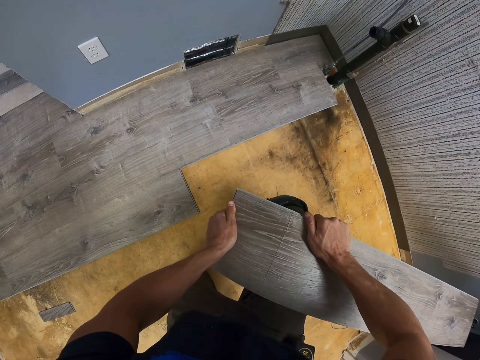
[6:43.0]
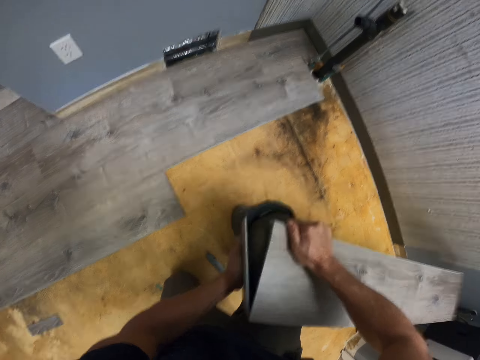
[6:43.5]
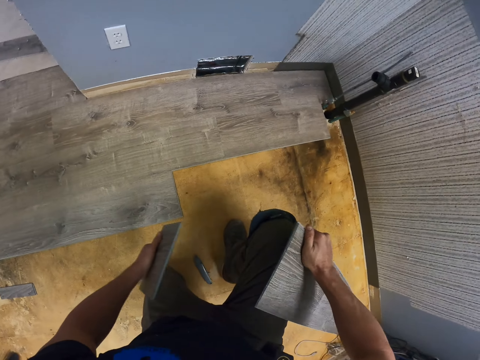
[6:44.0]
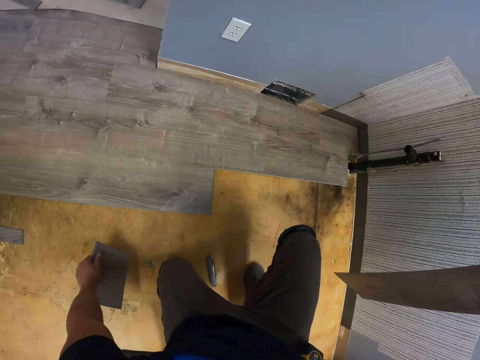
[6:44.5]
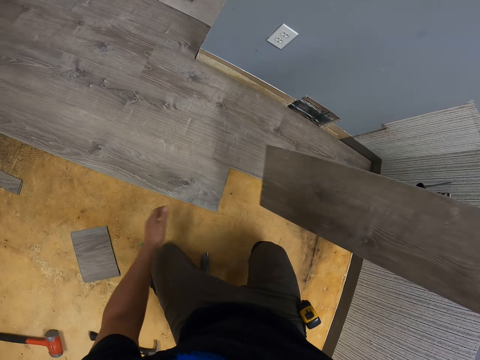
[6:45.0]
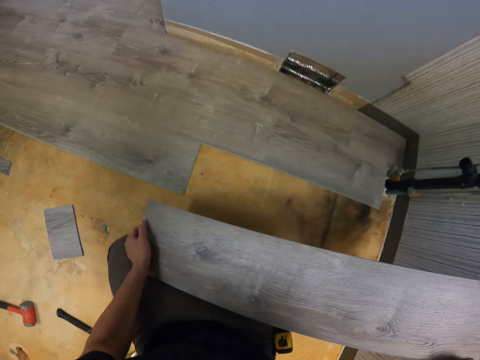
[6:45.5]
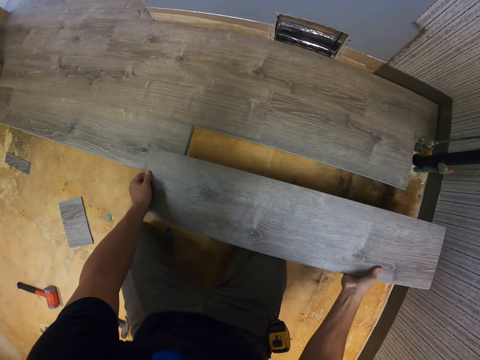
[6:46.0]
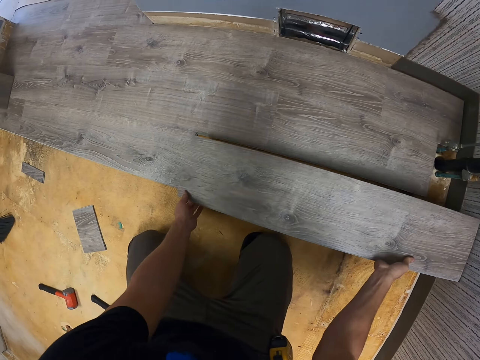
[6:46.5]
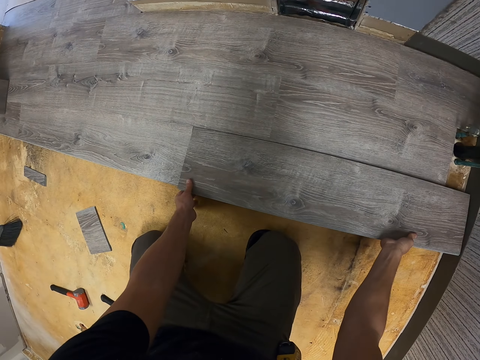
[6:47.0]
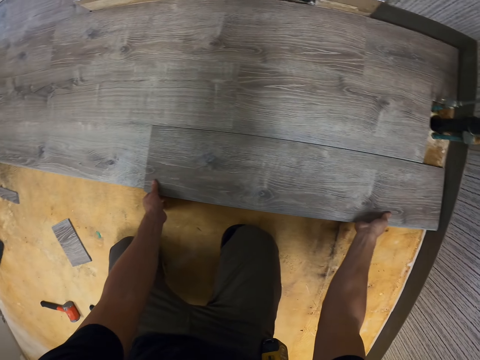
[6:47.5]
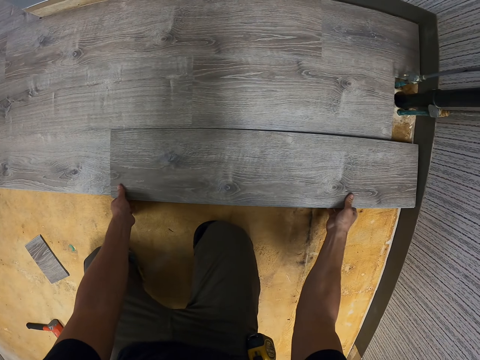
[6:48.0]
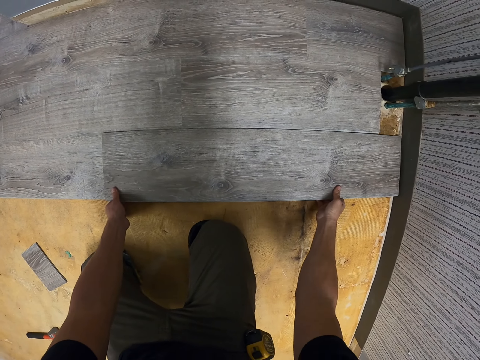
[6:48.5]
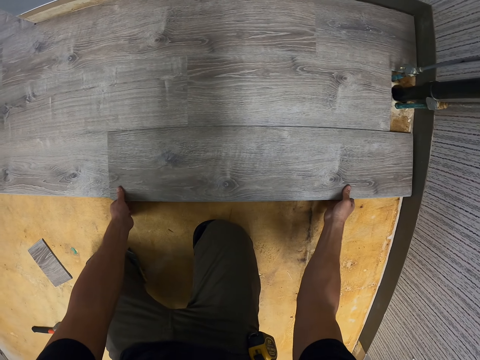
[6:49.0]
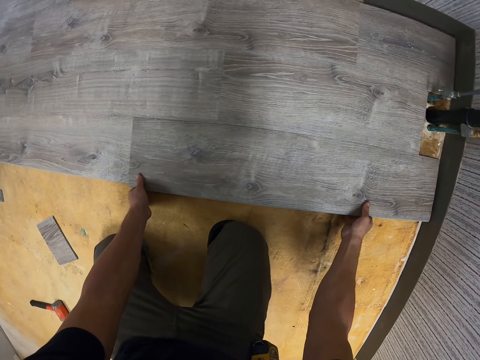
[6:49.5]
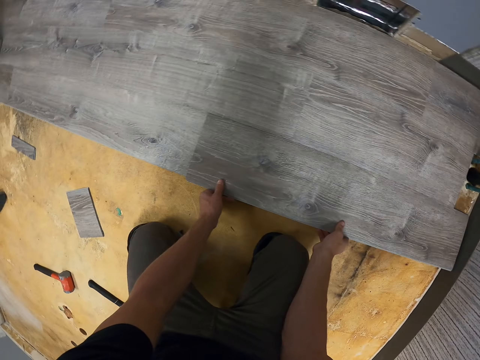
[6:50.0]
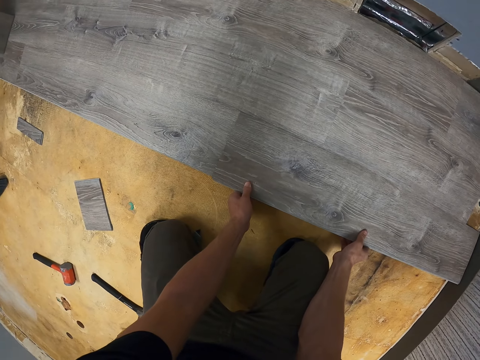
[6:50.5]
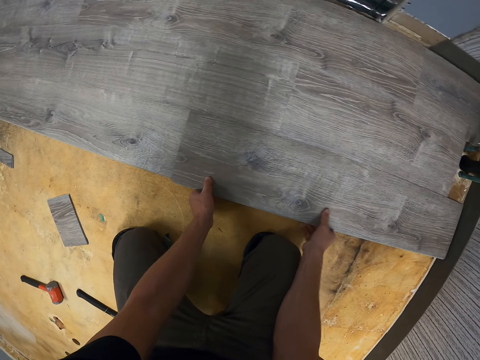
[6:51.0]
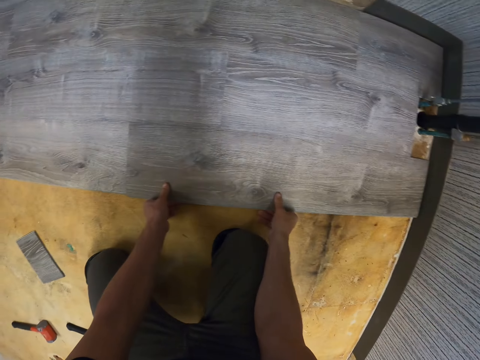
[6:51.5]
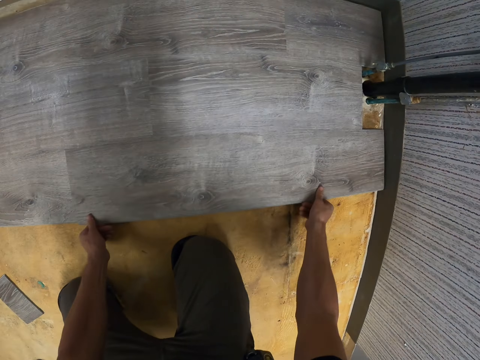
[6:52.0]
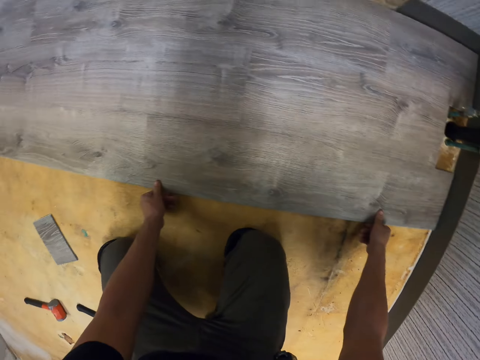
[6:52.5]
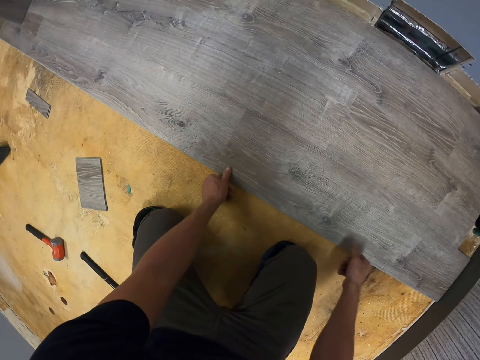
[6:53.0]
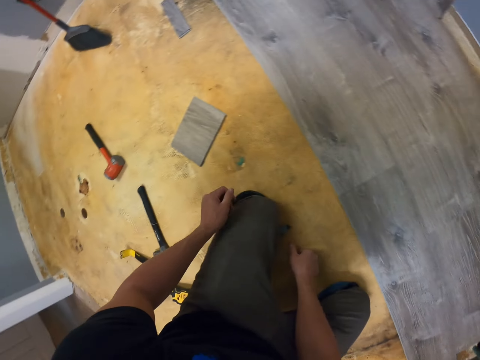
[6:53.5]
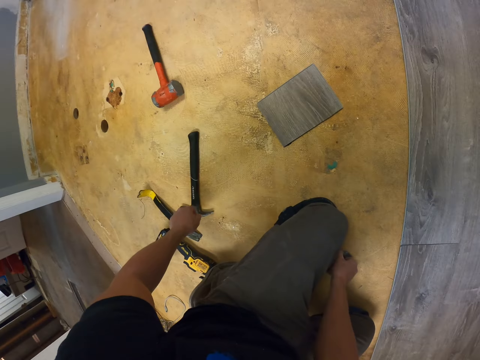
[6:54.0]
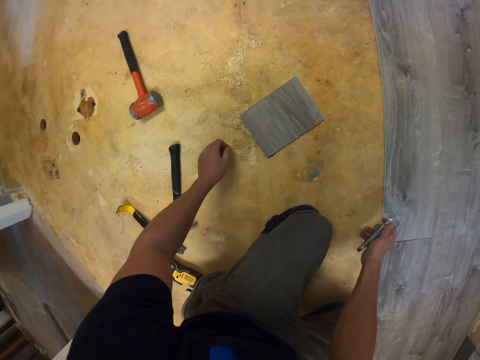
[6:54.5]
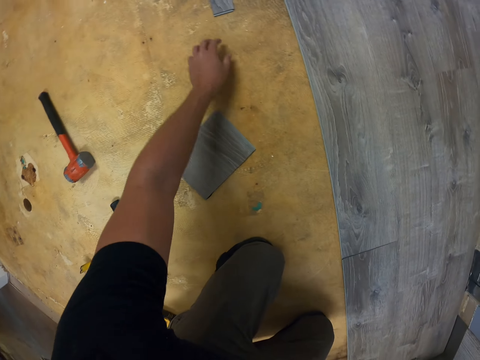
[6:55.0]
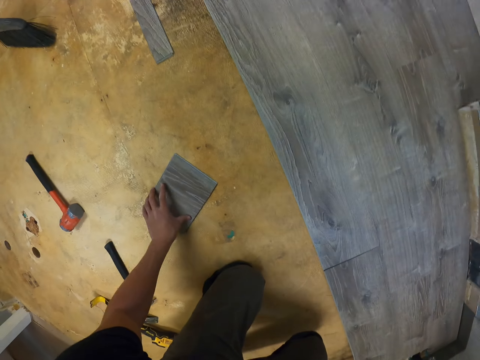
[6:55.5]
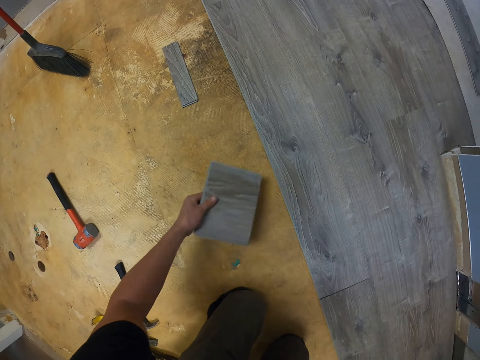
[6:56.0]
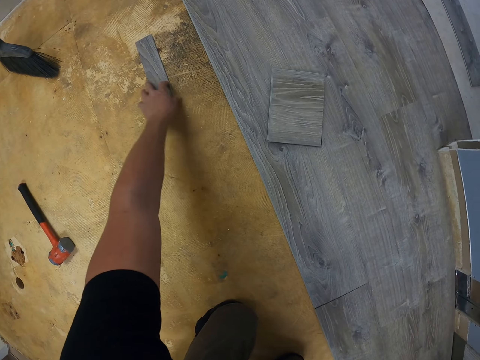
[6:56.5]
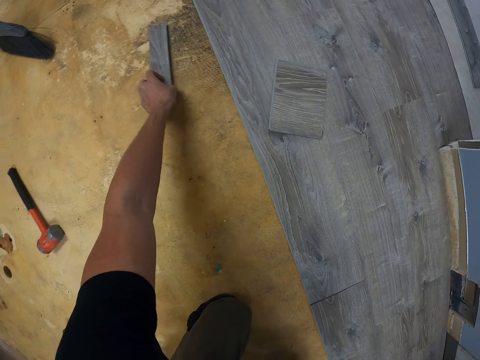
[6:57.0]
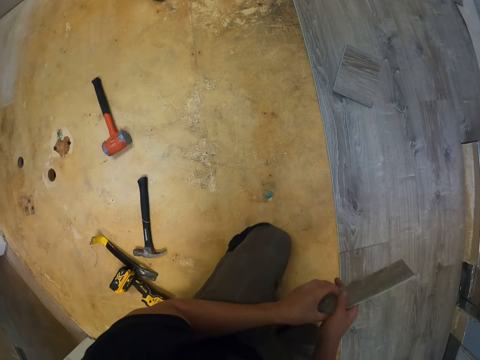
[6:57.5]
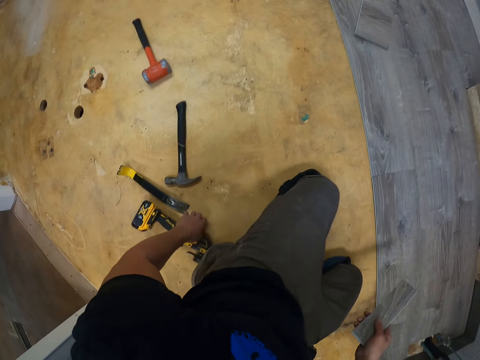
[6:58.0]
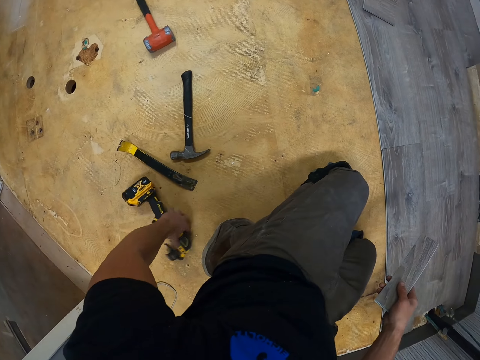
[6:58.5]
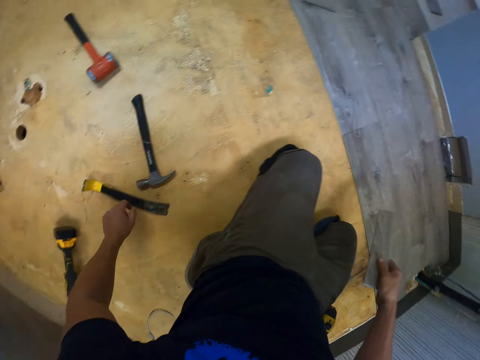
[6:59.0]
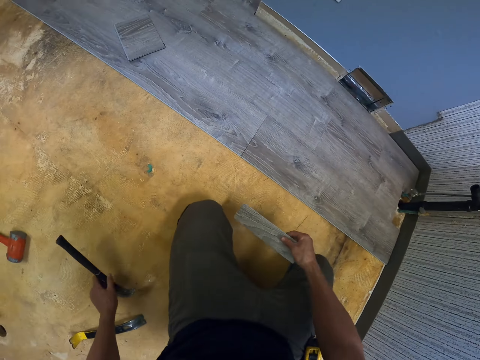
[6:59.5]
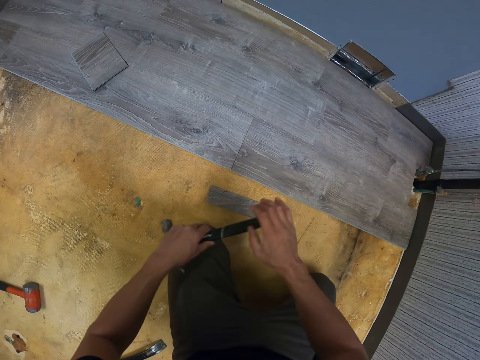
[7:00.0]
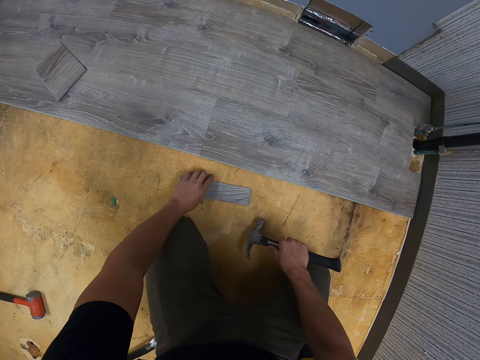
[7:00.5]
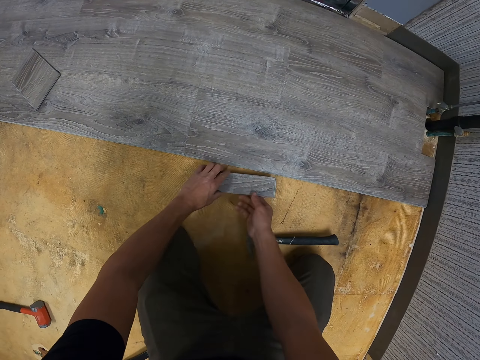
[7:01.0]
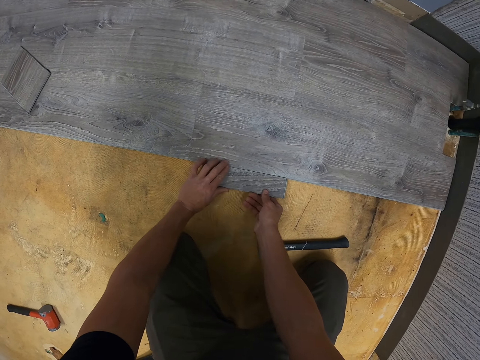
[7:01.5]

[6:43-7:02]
The camera wearer cuts wood. They put one piece of wood on the floor. They put the wood on the floor. They pick up a hammer. They move a piece of wood on the floor. They pick up a small piece of wood. They move a tool. They pick up the claw hammer. They pick up a small piece of wood. They put the wood on the floor.

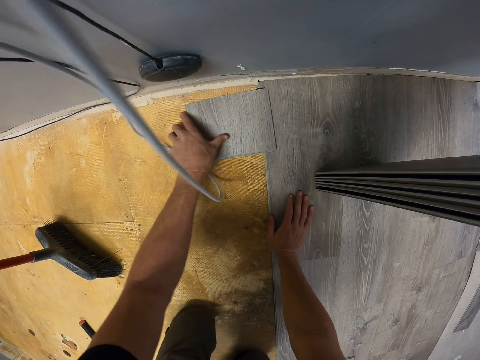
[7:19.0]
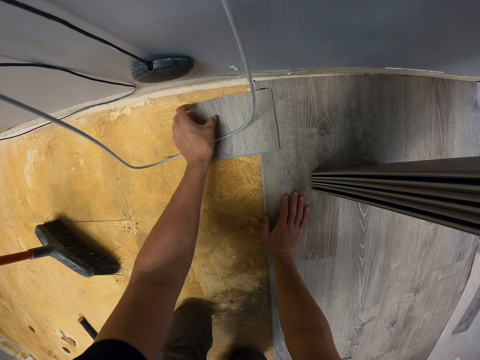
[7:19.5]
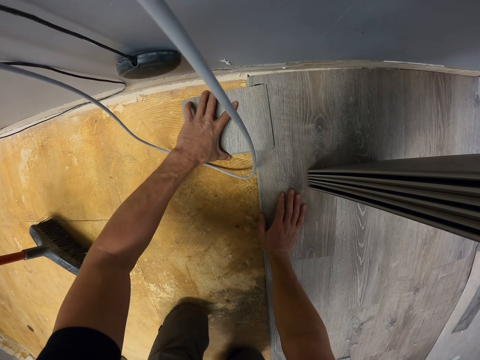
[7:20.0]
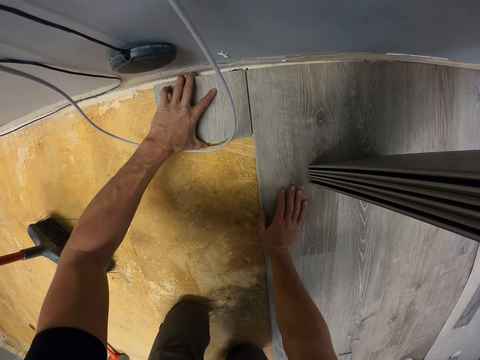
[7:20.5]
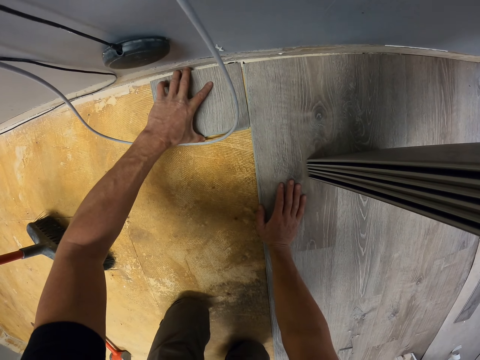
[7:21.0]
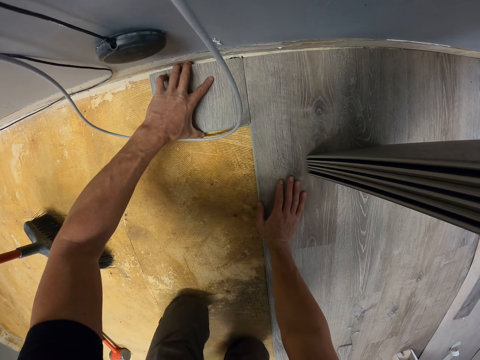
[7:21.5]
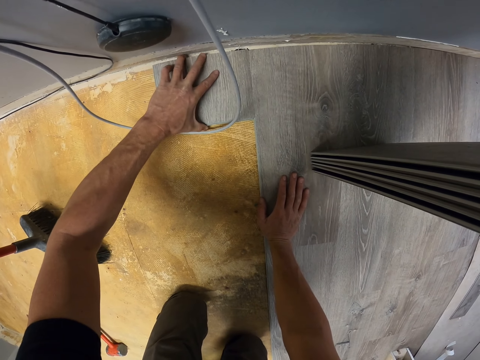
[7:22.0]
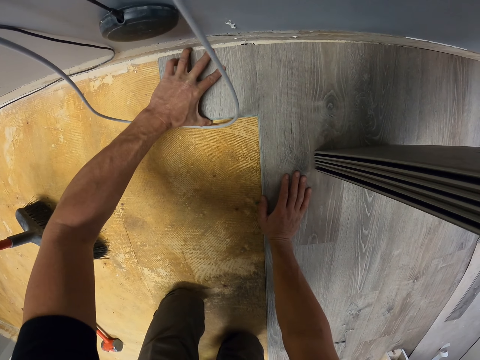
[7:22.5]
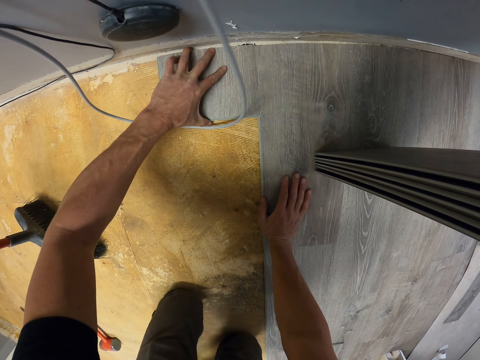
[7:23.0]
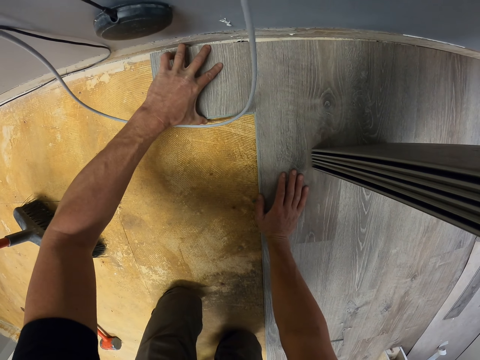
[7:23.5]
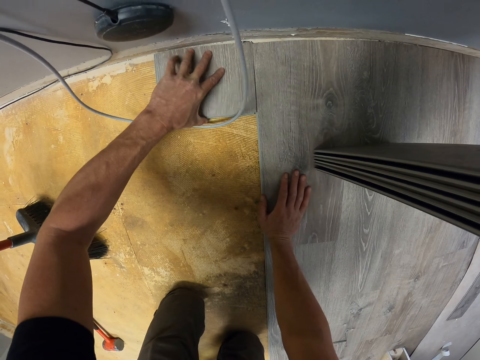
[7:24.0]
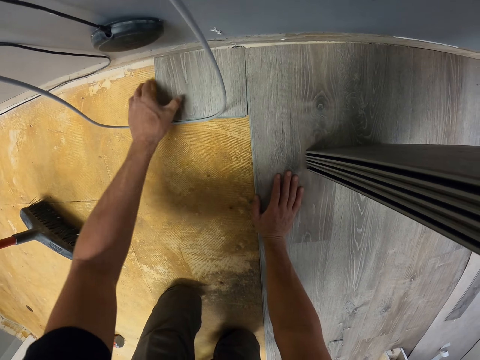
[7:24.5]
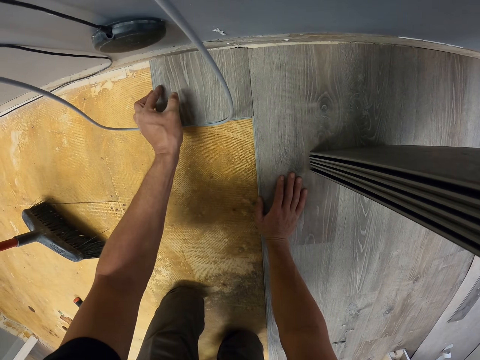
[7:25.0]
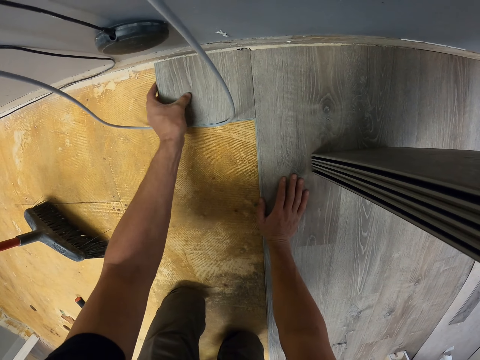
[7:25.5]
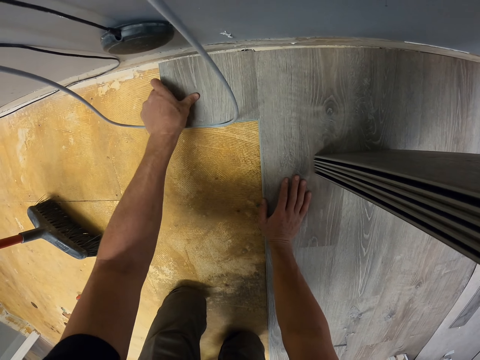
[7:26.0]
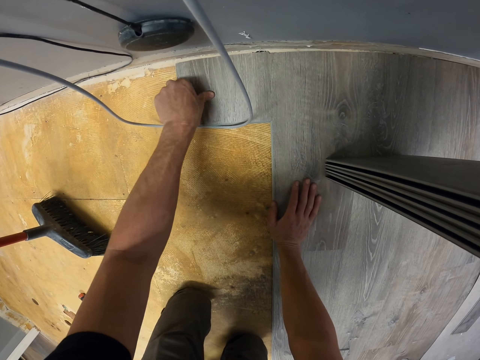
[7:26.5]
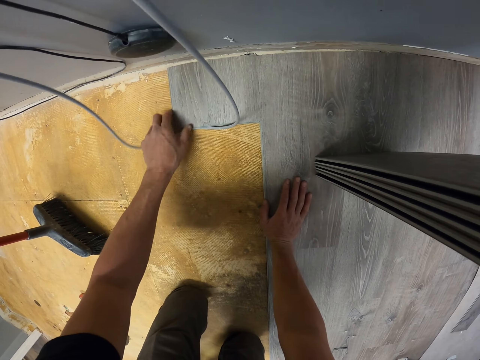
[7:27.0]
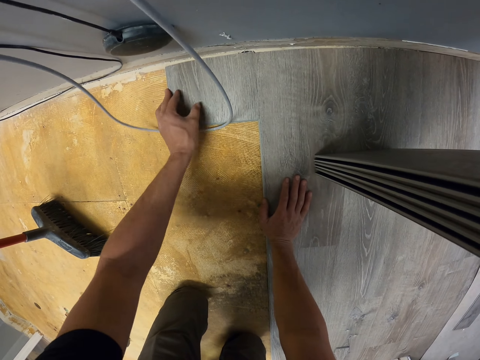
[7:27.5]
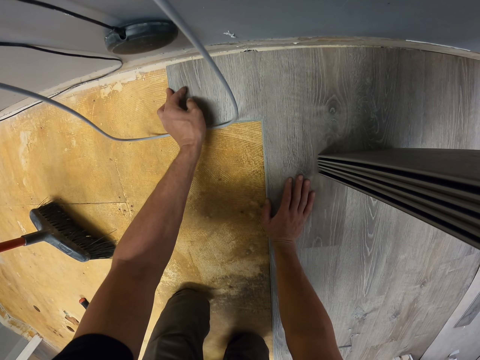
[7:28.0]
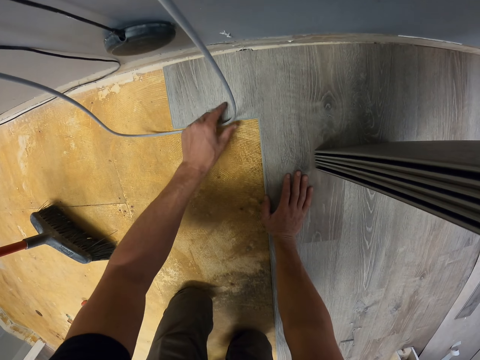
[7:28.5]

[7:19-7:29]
The camera wearer aligns a cable. They put the wood on the floor.
